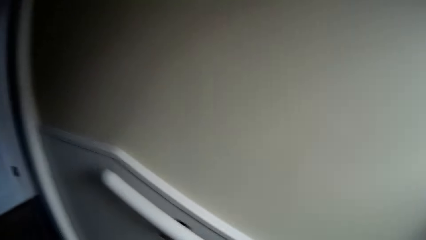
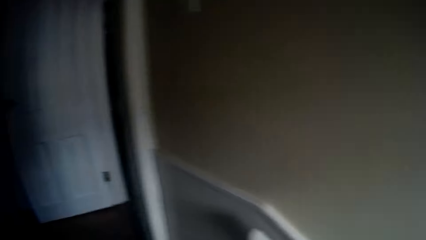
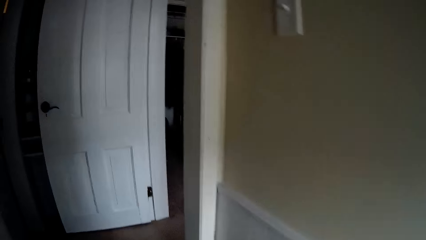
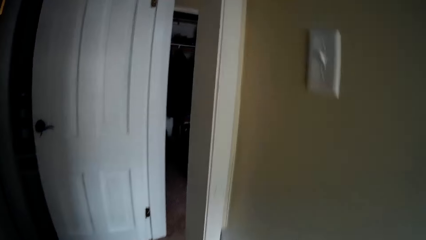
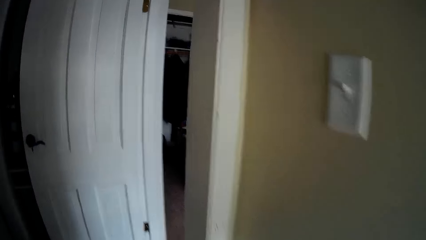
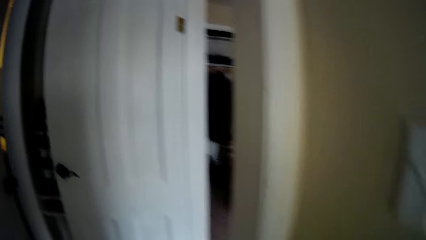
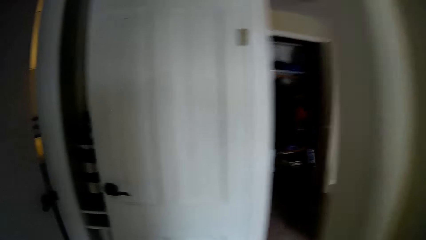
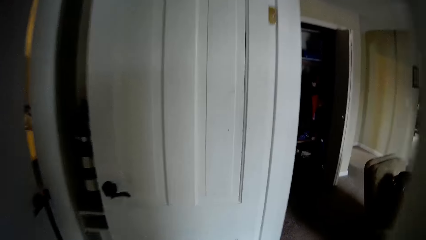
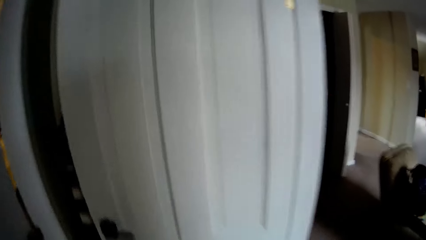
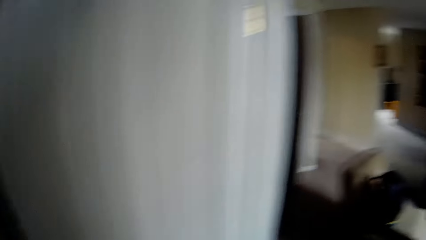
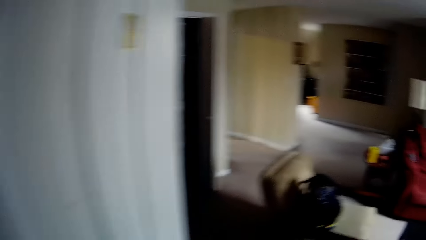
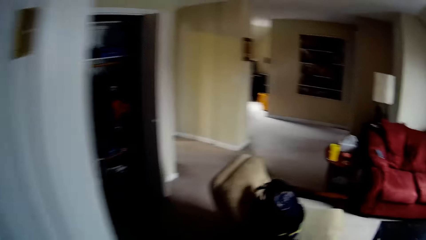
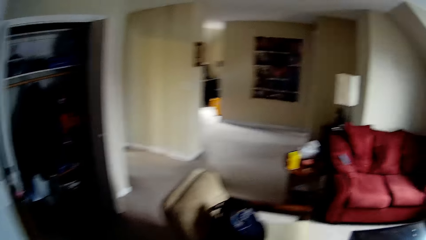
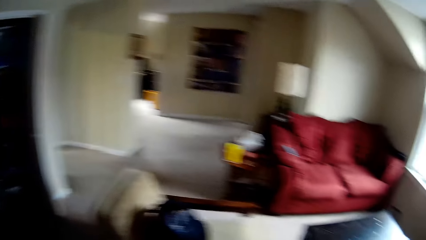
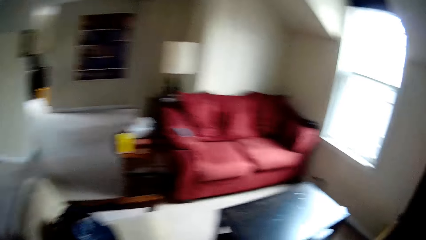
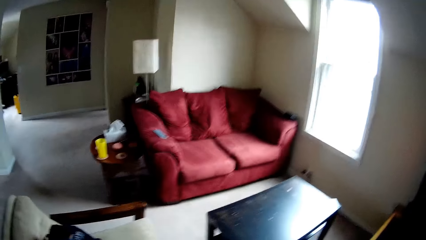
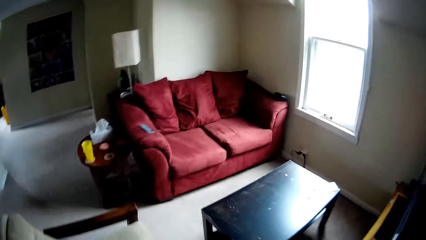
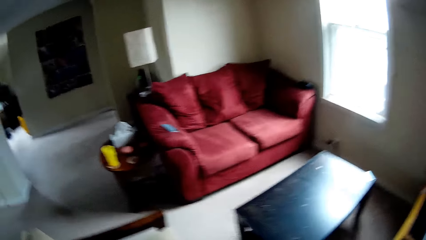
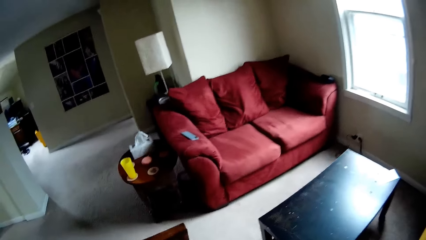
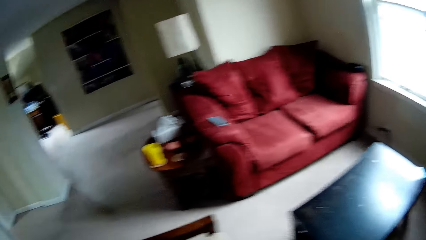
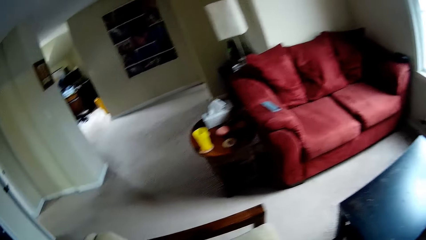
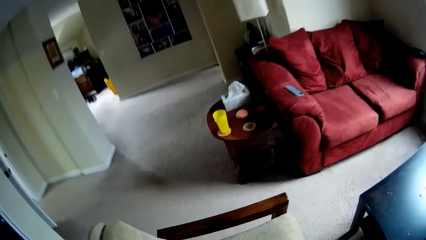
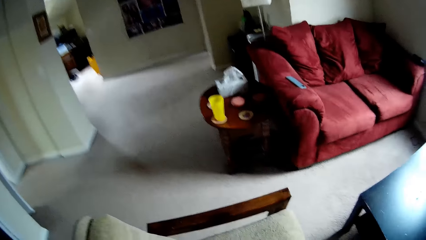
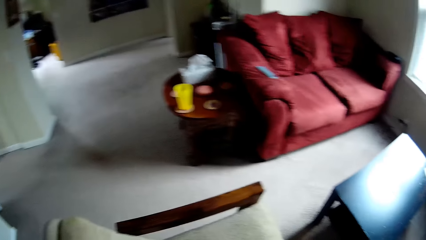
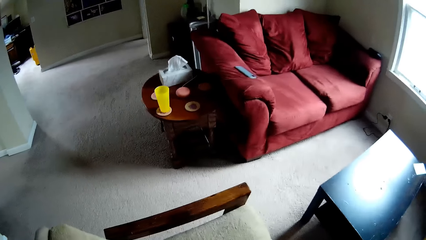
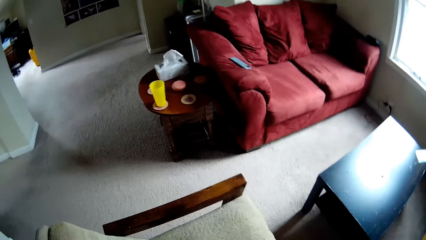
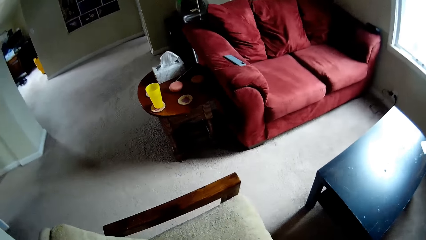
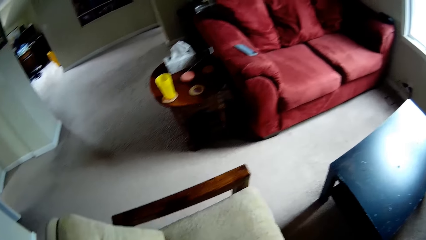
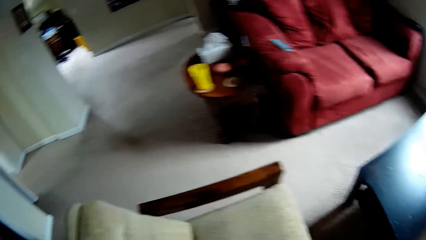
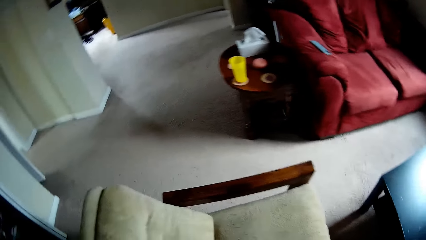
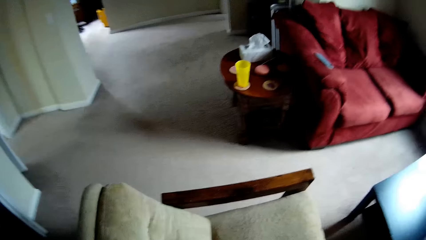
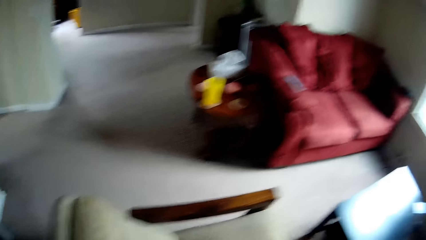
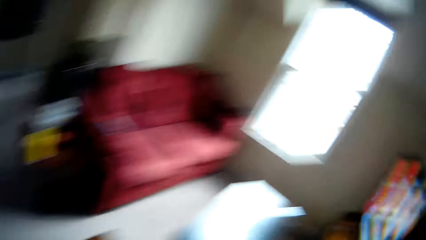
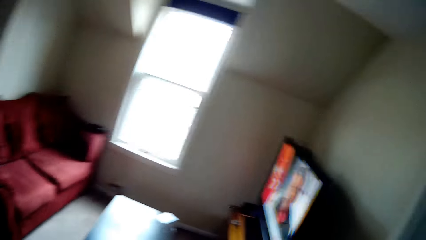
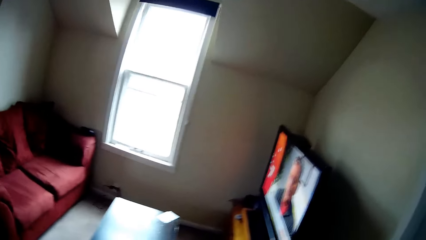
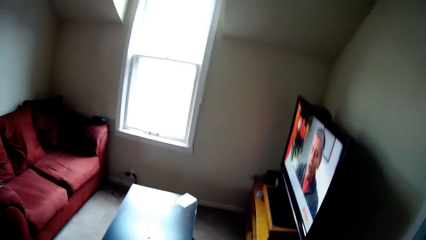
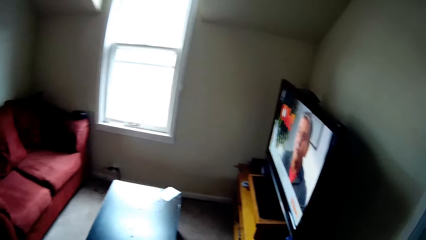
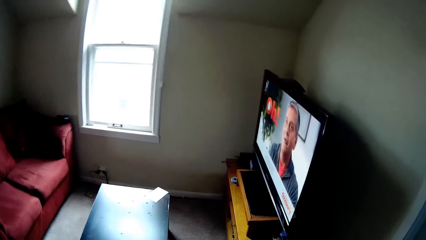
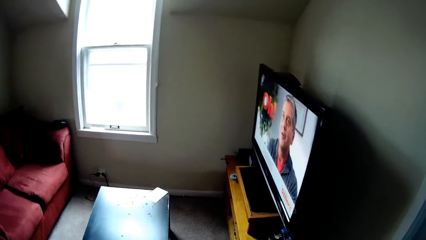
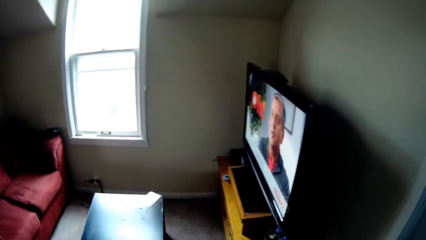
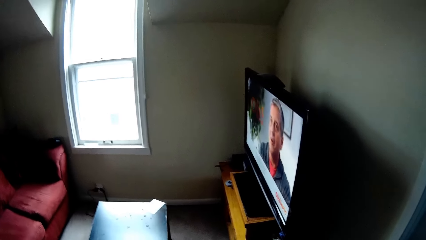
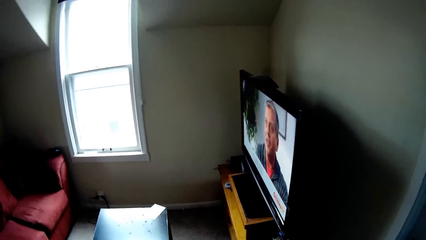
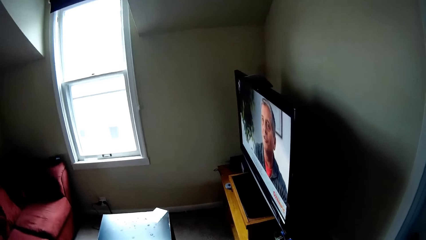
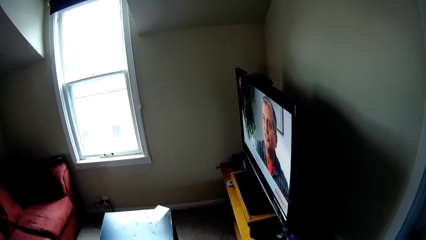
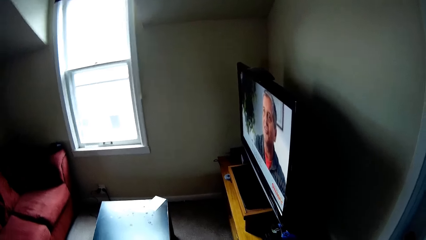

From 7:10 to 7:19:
The camera wearer walks in the room. They look around.

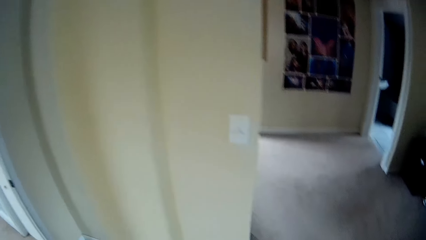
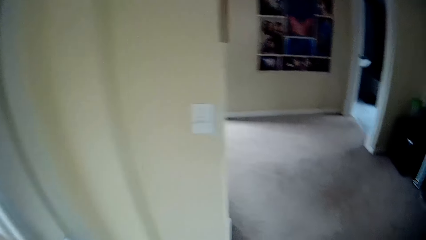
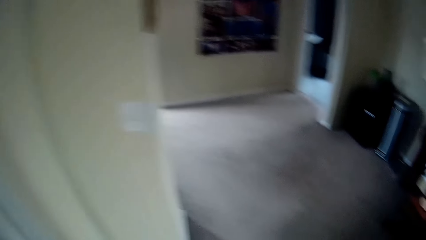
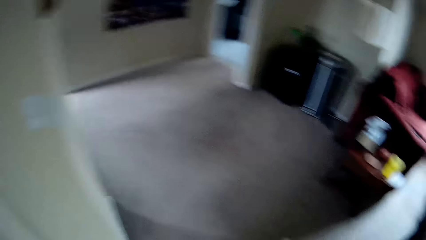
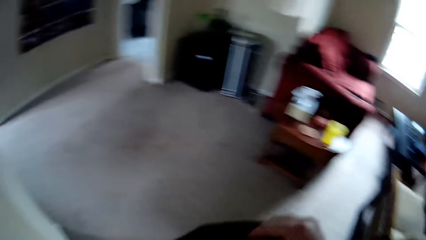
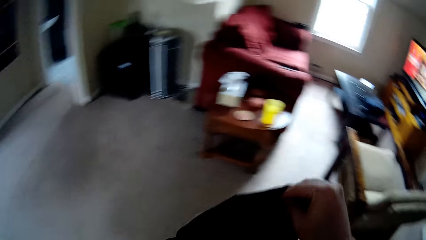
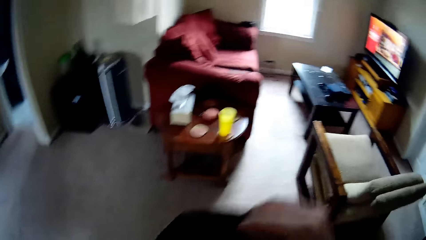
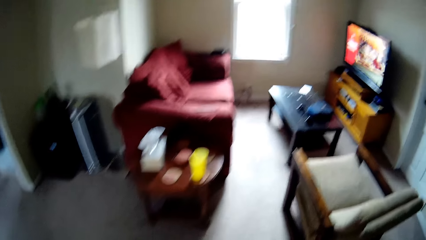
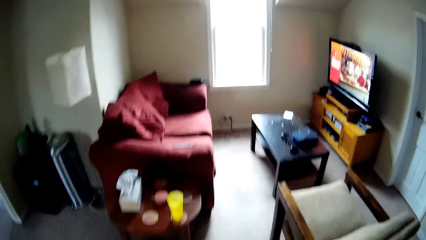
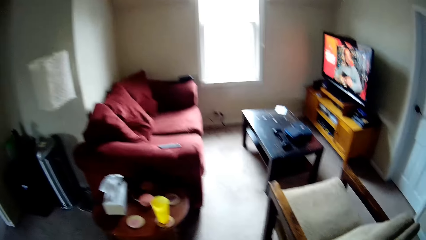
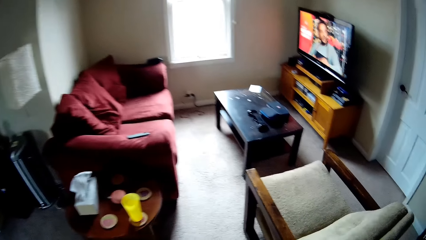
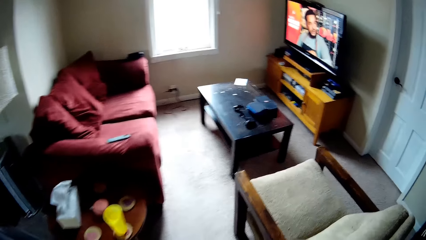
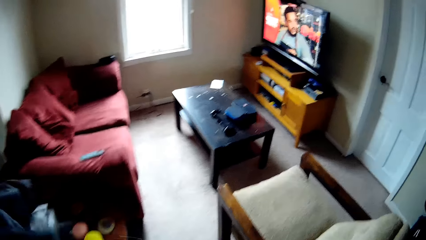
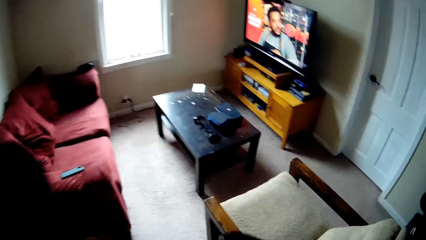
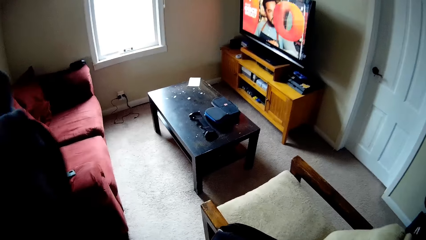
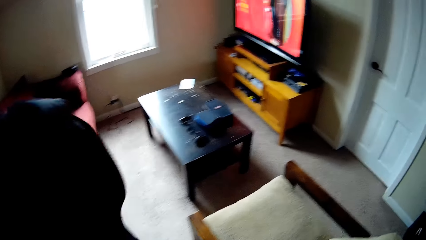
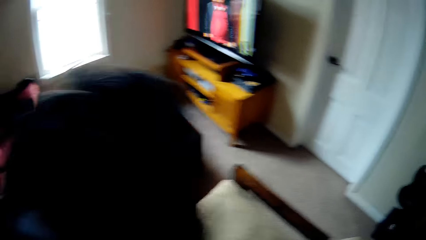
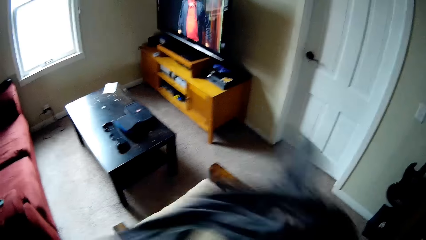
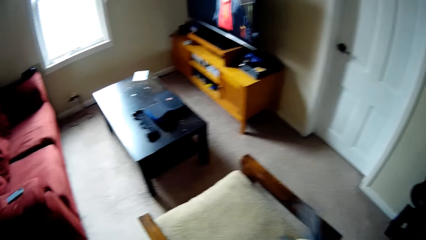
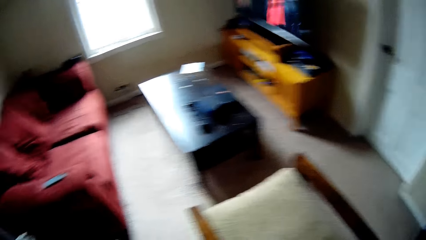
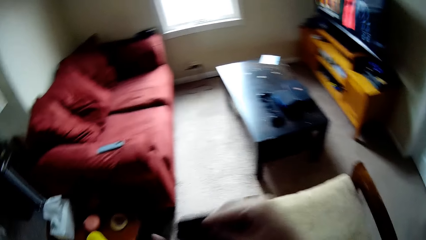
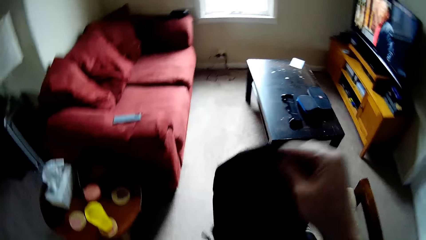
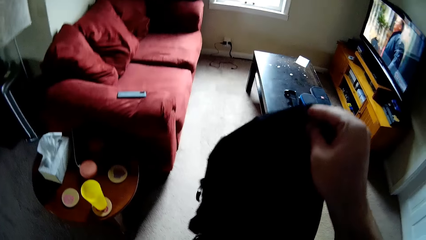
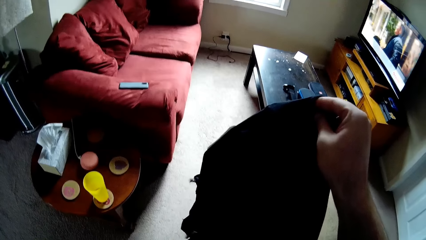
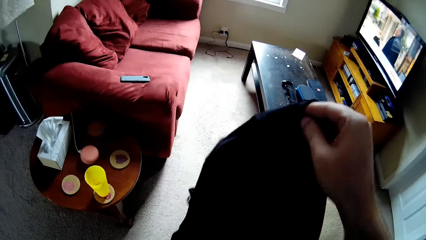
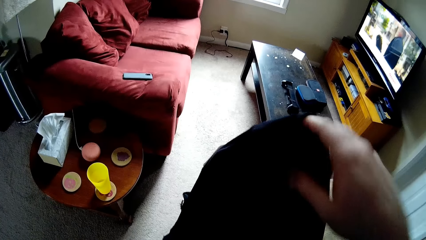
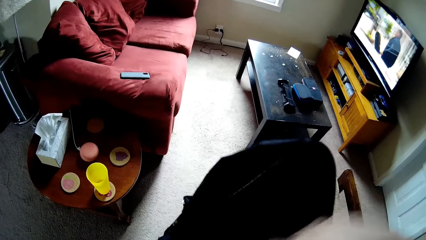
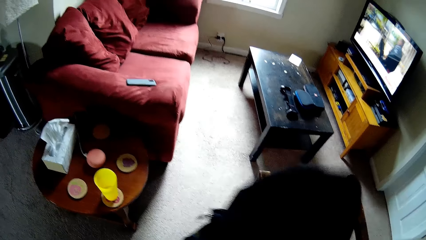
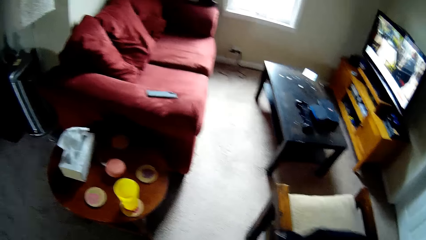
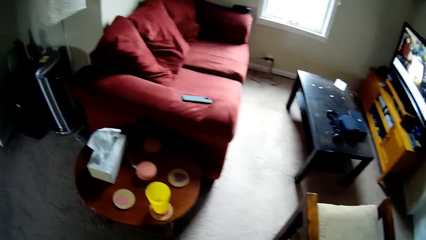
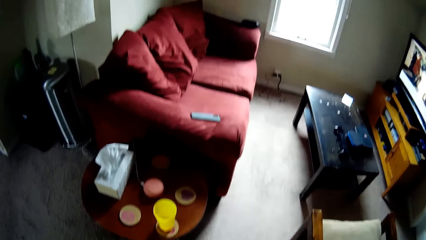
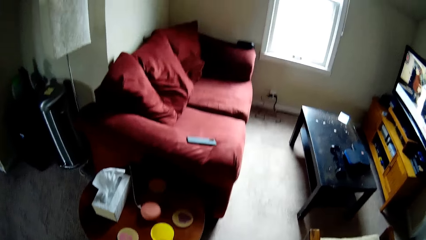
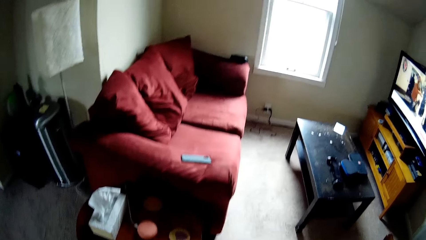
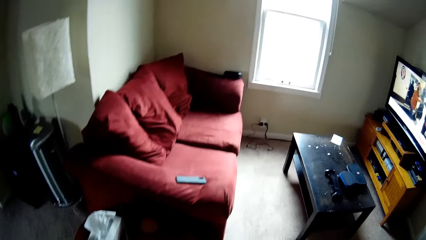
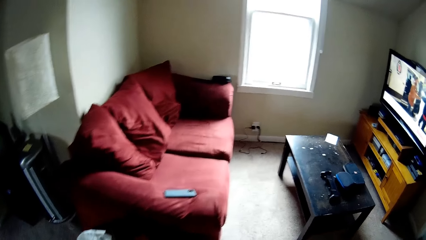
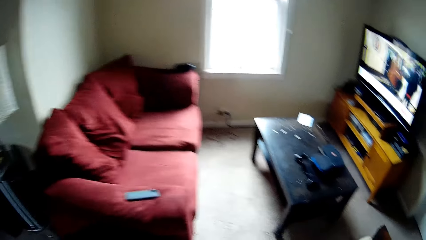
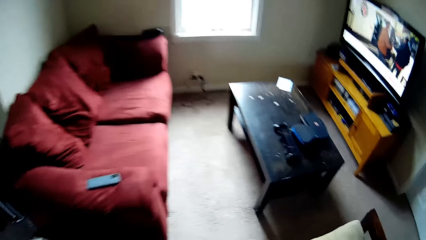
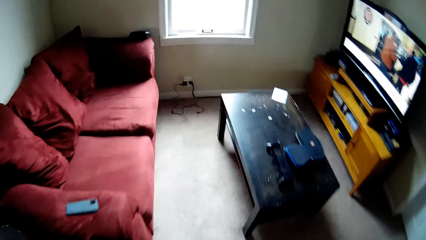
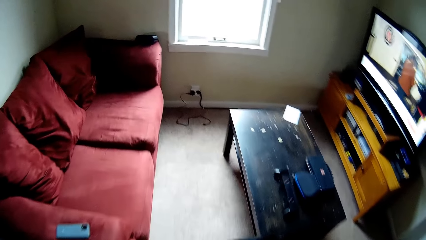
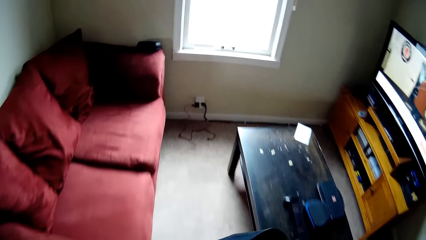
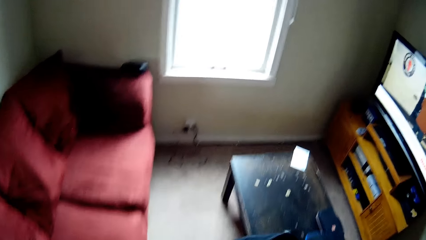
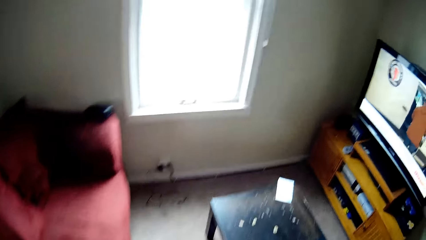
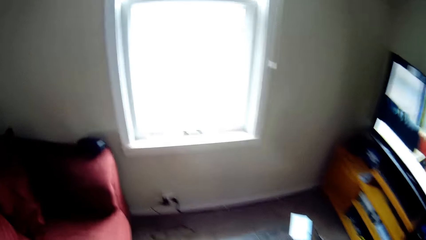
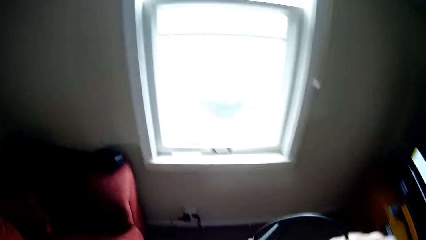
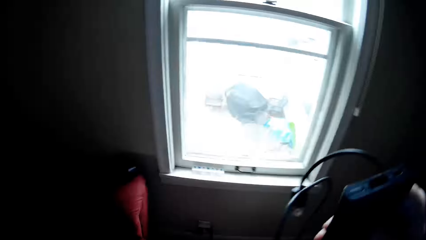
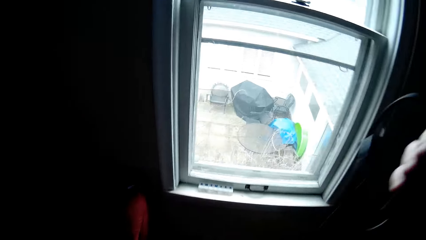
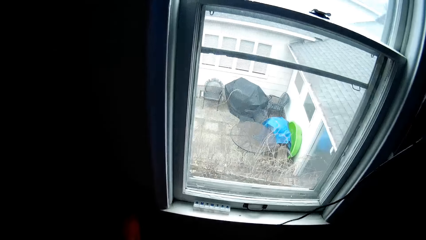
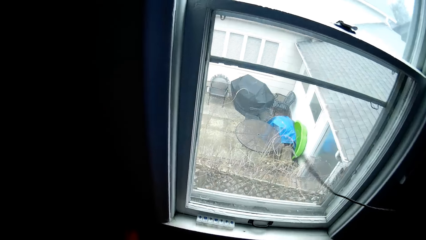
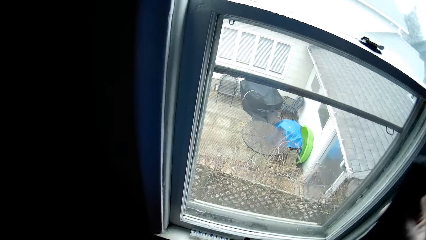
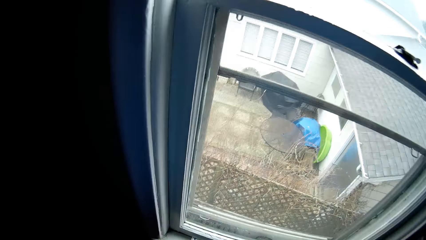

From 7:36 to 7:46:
The camera wearer walks in the room. They put clothes on the seat. They open the backpack. They walk towards the window and hang a cable on the window side. They hold something.
